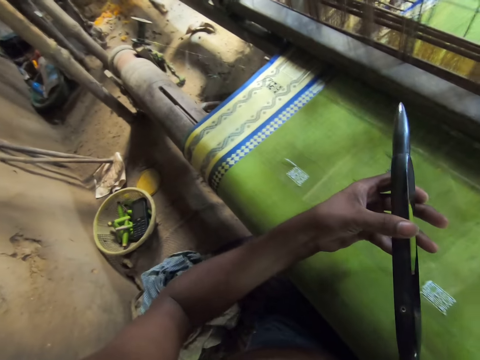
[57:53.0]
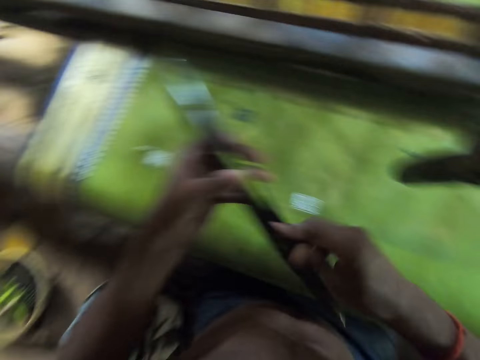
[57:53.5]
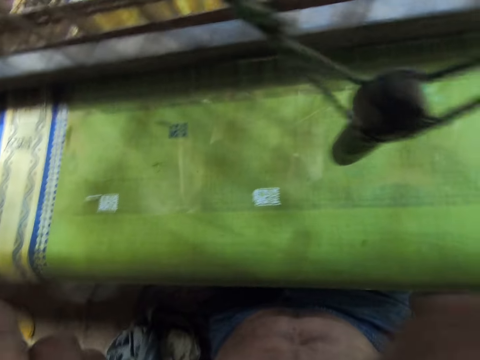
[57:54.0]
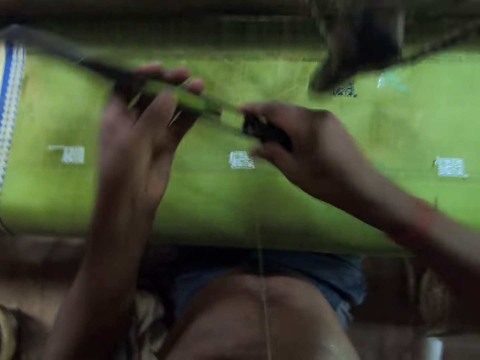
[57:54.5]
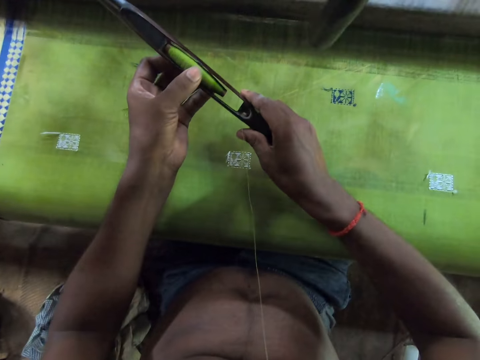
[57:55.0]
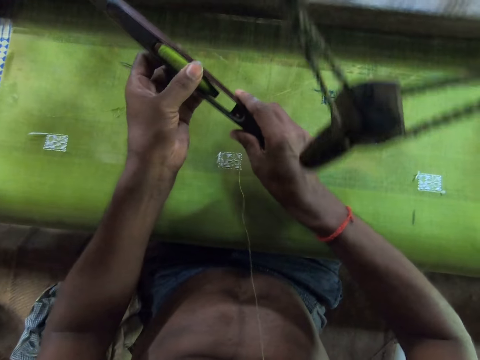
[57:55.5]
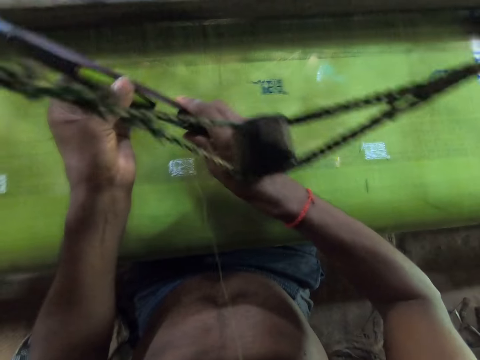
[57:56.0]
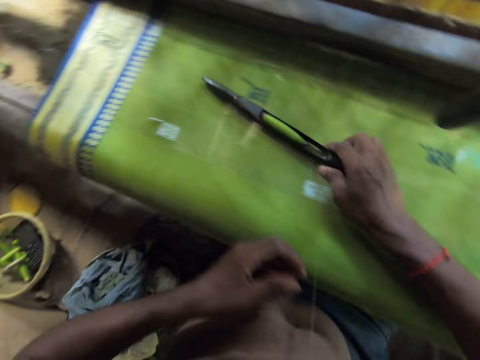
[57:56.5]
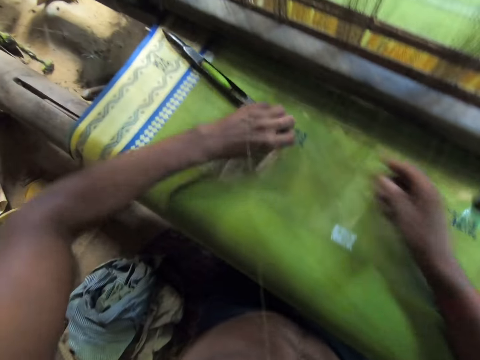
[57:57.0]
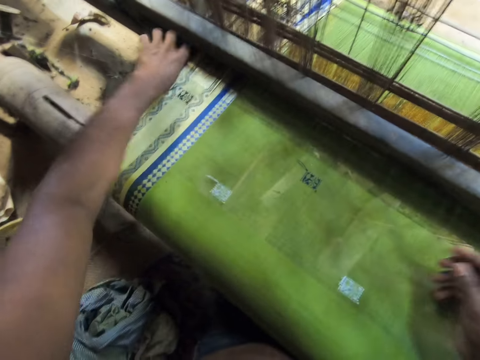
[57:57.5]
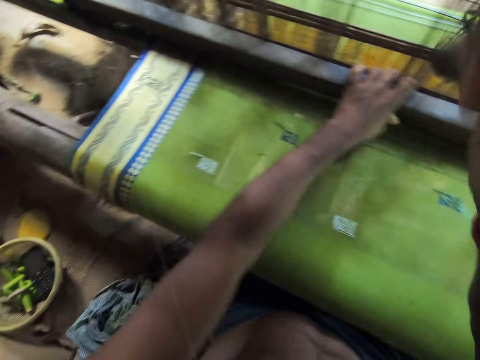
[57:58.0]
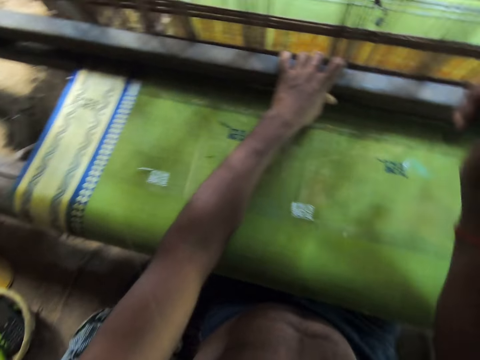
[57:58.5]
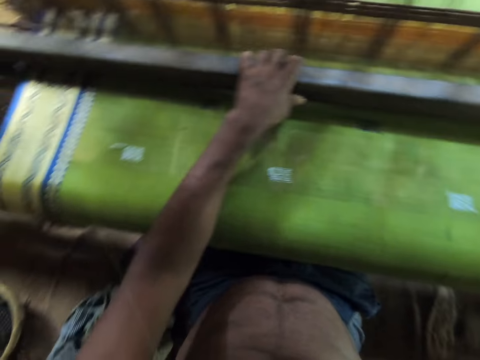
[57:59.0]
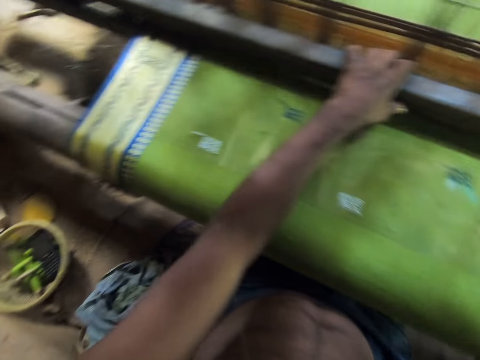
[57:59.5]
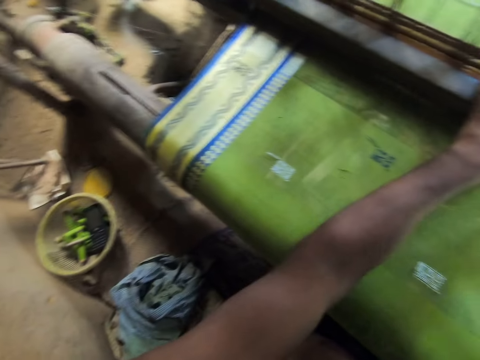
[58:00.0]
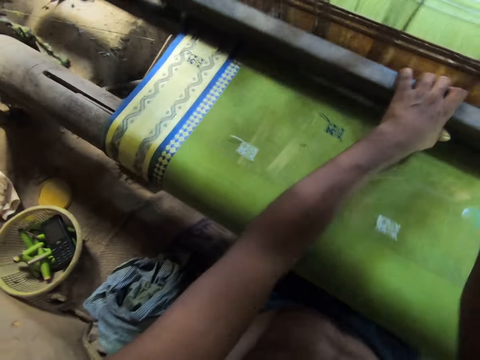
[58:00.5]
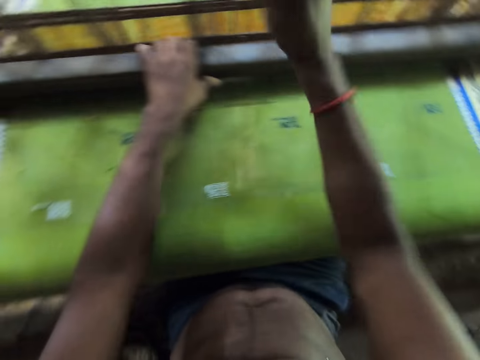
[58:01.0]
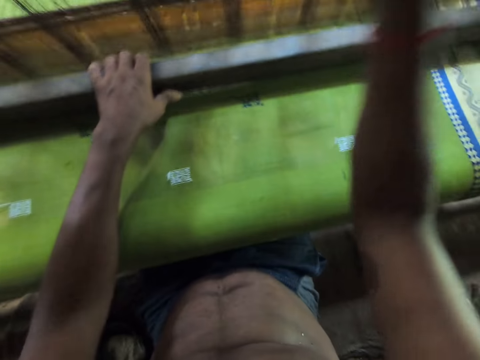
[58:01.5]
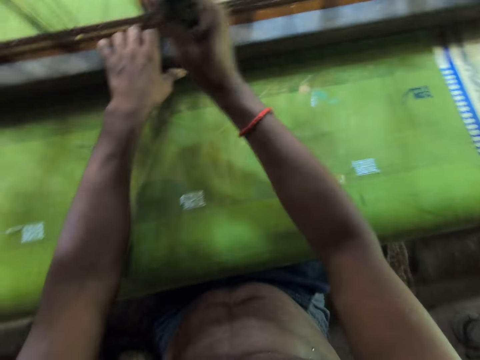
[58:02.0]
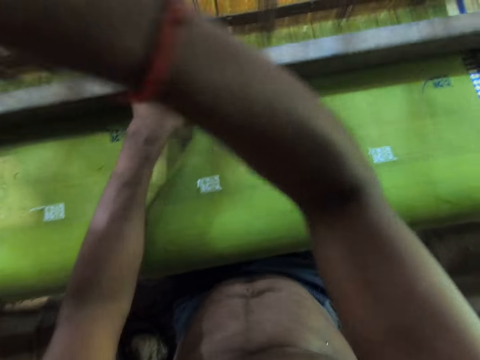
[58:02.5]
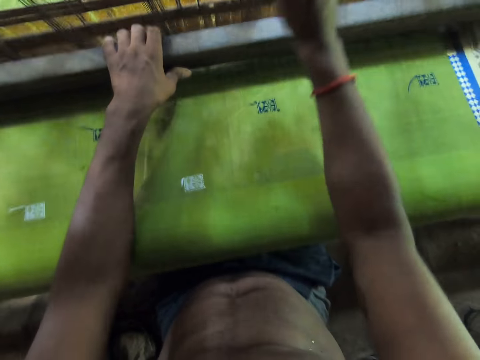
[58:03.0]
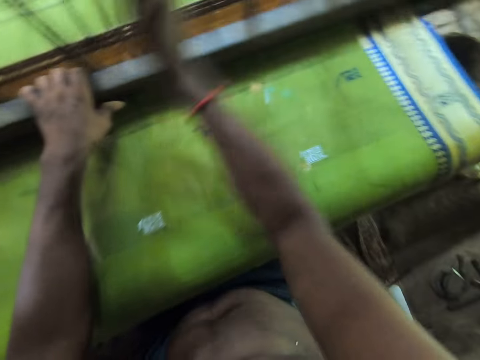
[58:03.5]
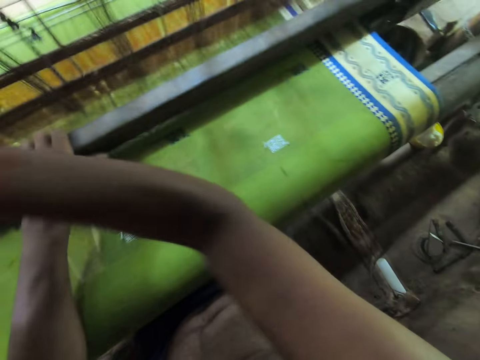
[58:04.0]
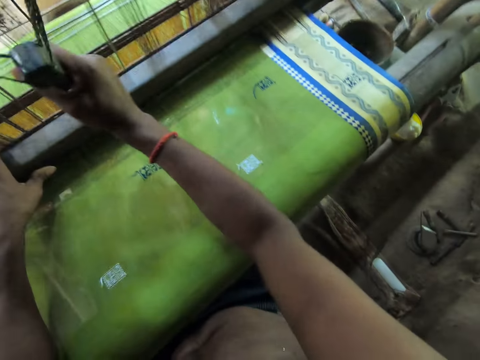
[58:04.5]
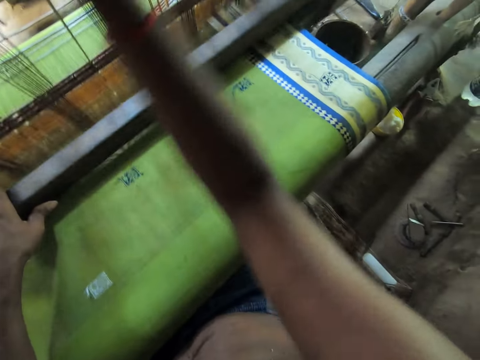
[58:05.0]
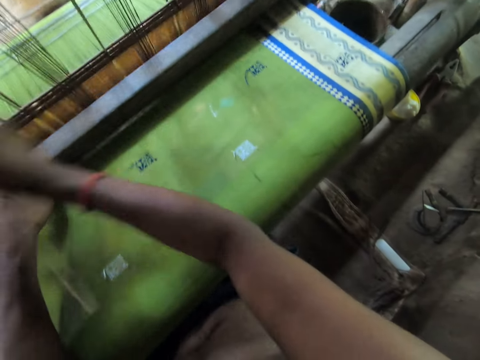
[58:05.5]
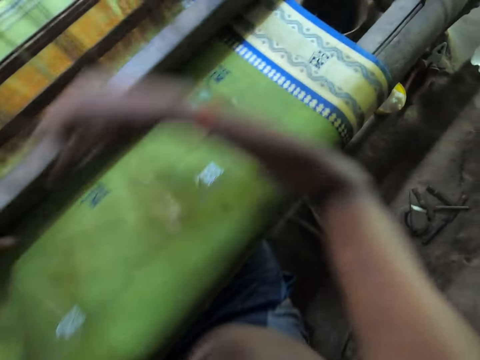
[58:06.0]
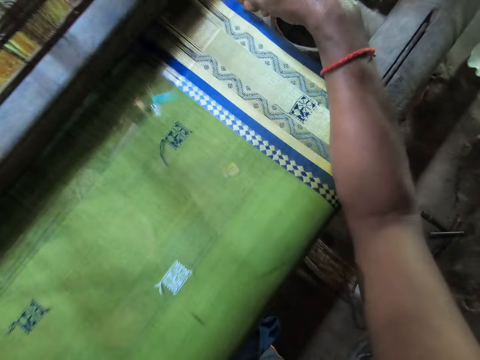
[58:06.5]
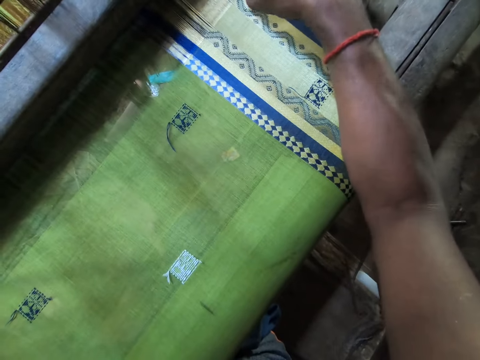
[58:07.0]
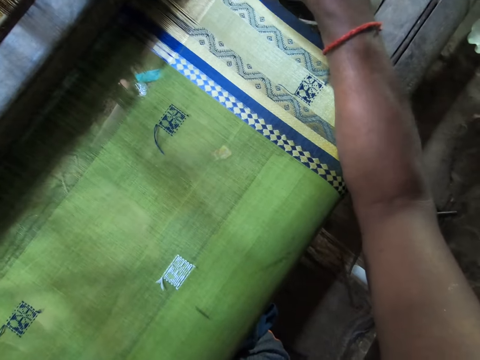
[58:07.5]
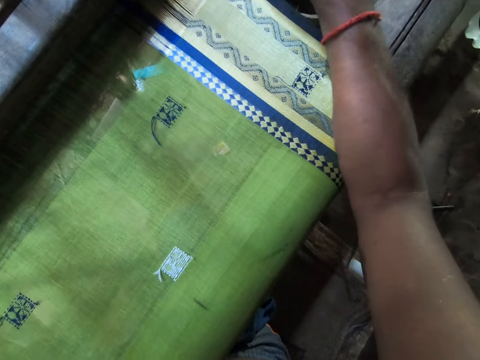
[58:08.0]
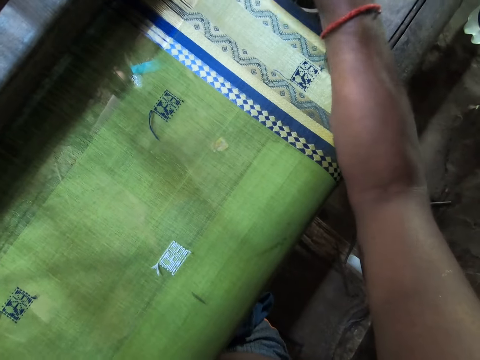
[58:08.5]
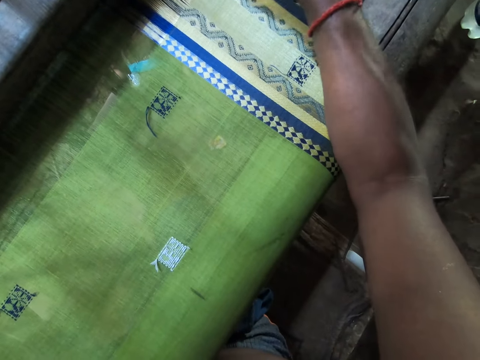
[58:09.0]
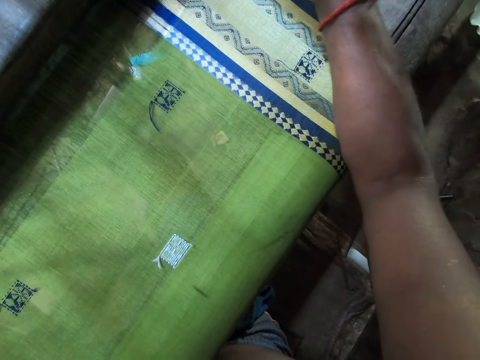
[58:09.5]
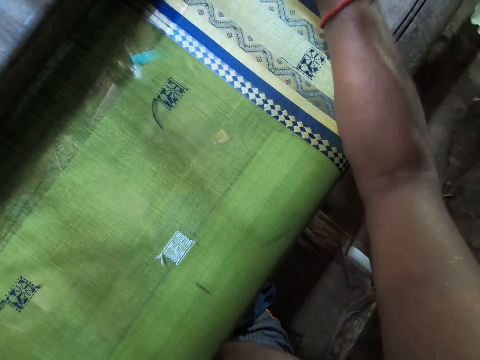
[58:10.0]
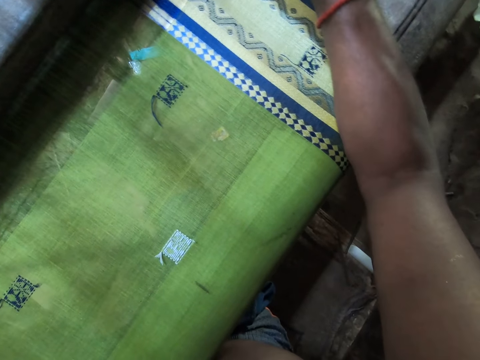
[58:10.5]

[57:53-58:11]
The camera wearer removes the wool from the thread bobbin on the shuttle with his teeth. He blows to the weaving shuttle. He adjusts the thread bobbin on the shuttle in his right hand with his left hand. He rotates the thread on the weaving shuttle. He drops the shuttle in the fabric with his right hand. He pushes the shuttle into the loom with his left hand. He holds the beater on the loom with his left hand and weaves the fabric on the loom with his hands. He cleans the fabric with his right hand. He removes something from the cloth.

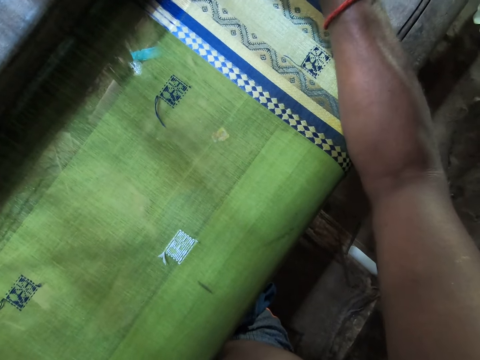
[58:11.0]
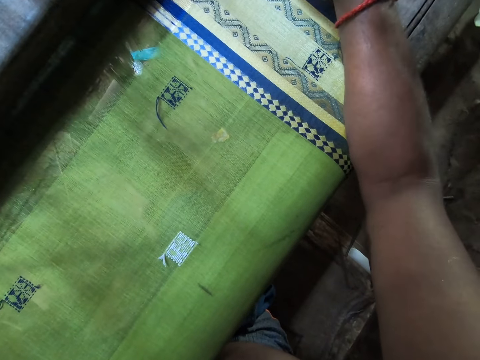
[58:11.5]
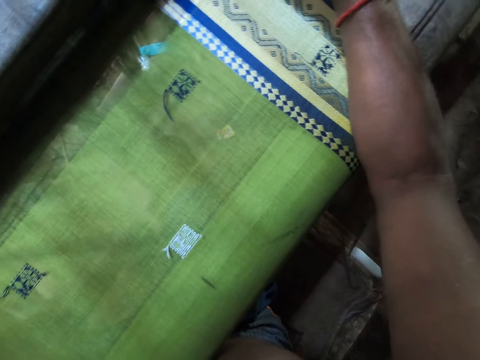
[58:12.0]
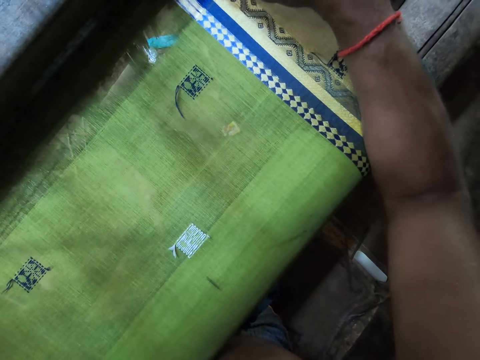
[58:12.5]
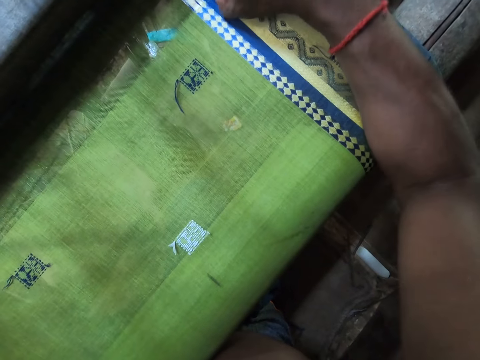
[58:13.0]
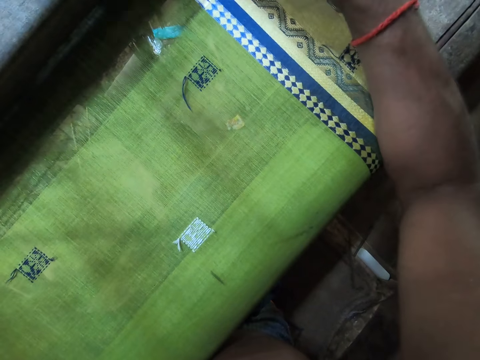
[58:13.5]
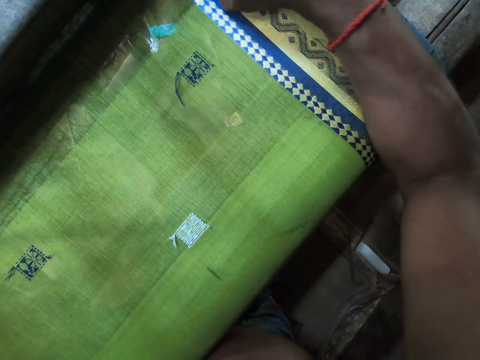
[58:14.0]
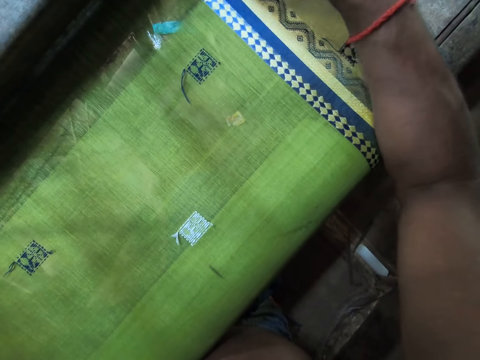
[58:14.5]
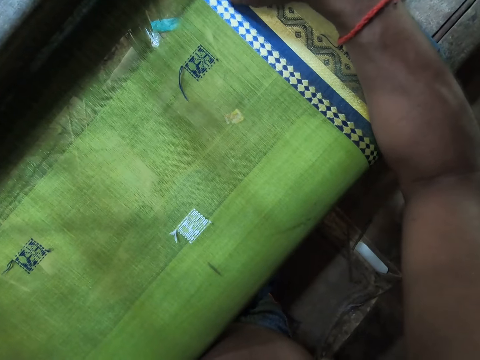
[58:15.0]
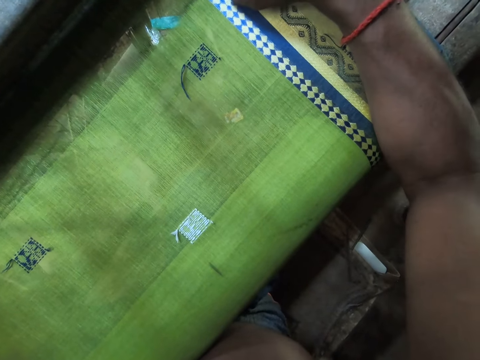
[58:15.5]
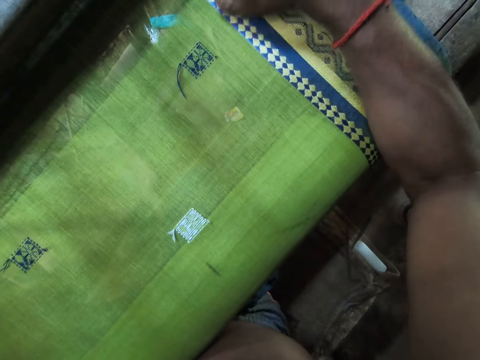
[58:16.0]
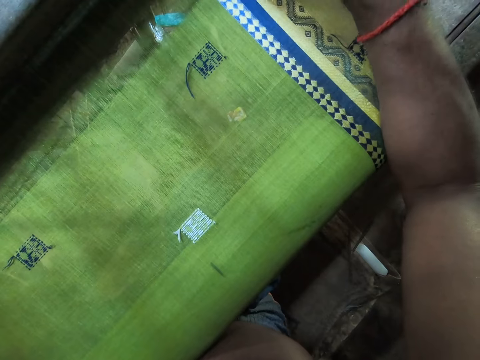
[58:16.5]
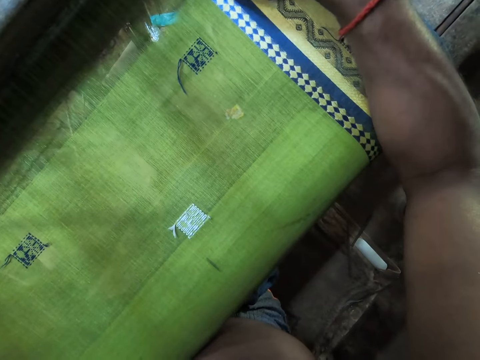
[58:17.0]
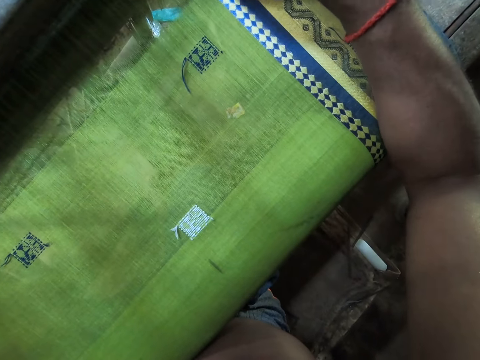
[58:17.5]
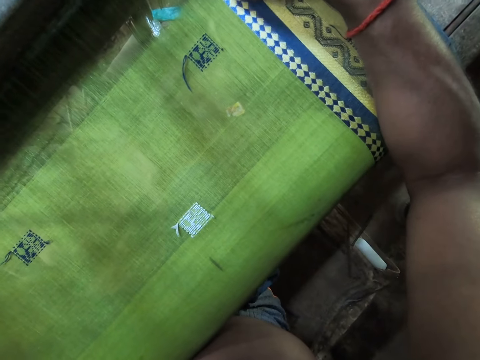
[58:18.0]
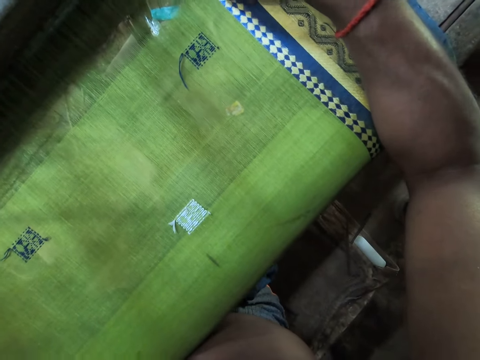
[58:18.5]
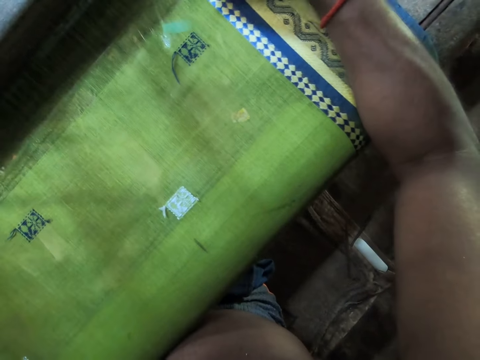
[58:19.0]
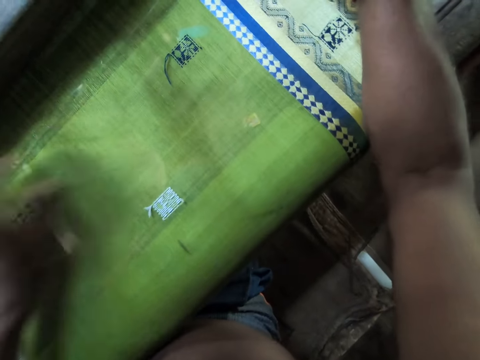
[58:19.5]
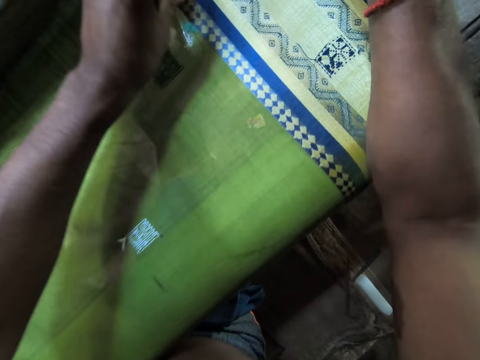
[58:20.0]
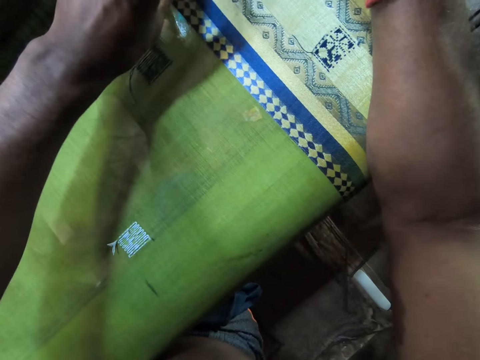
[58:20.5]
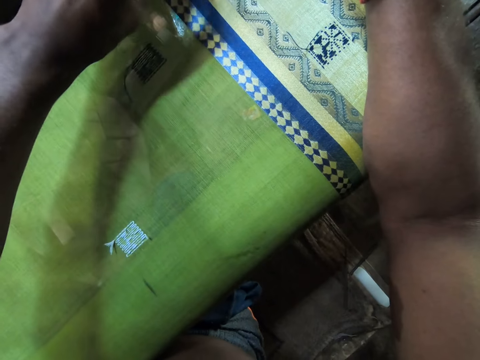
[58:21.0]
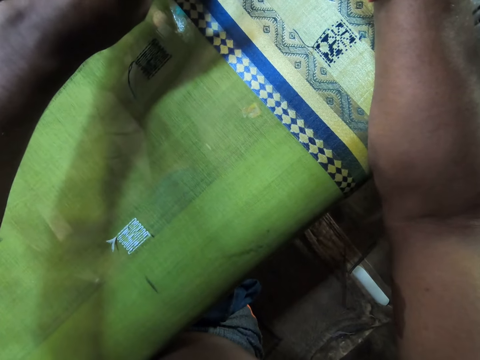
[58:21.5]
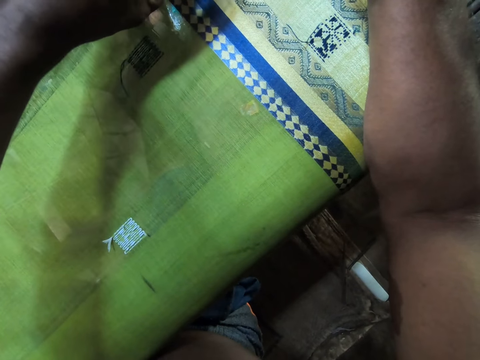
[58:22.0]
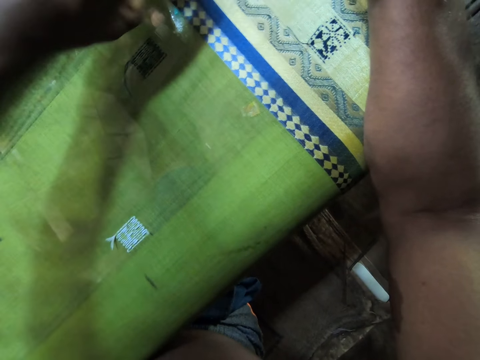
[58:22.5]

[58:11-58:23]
The camera wearer cleans the fabric with his left hand.
